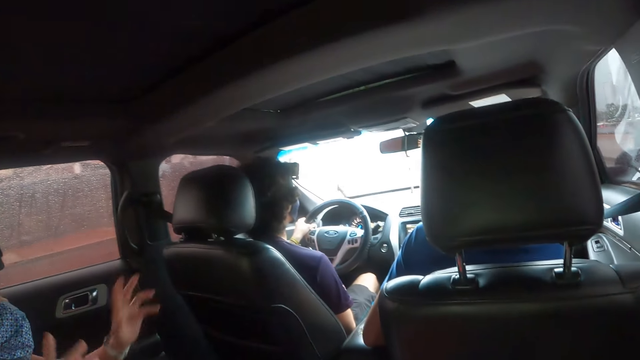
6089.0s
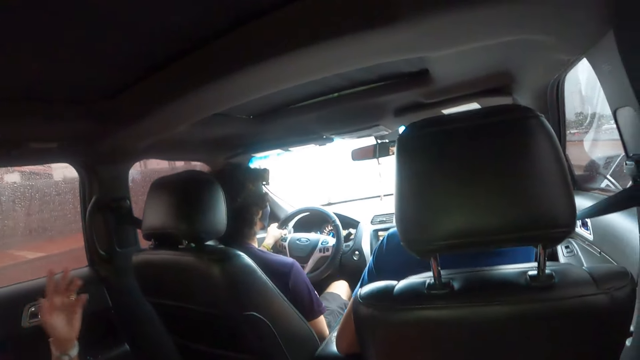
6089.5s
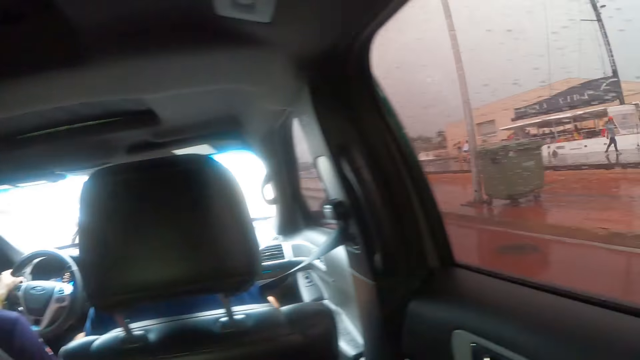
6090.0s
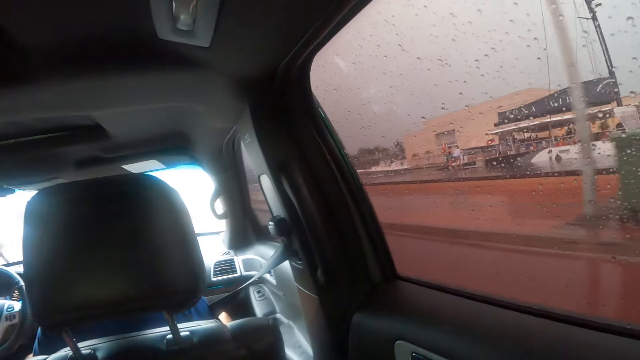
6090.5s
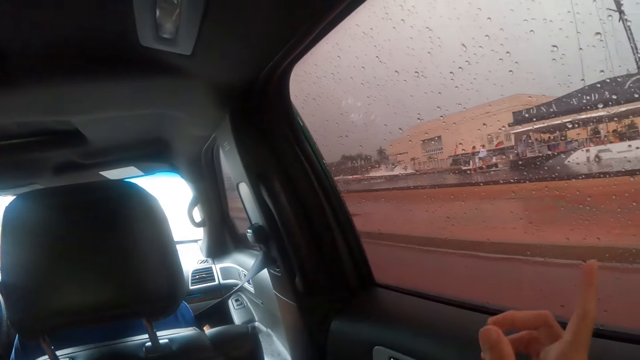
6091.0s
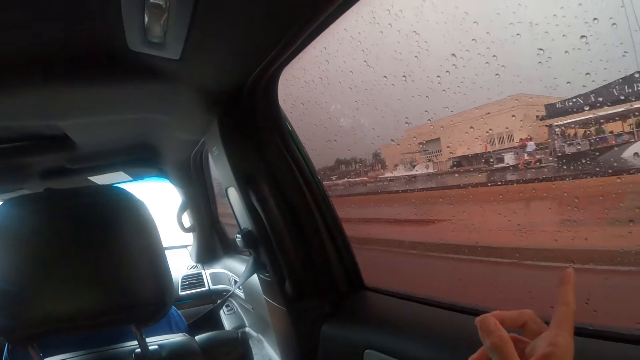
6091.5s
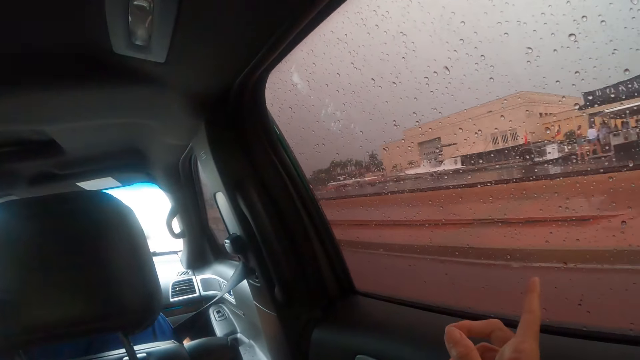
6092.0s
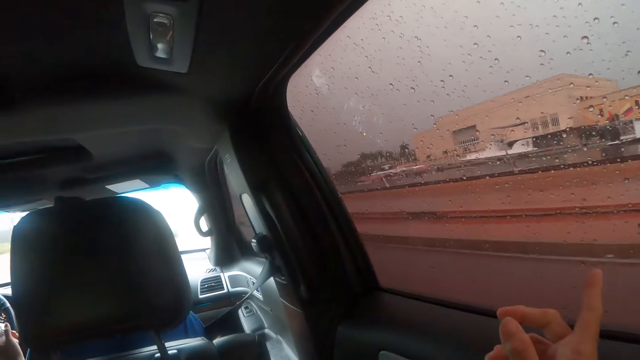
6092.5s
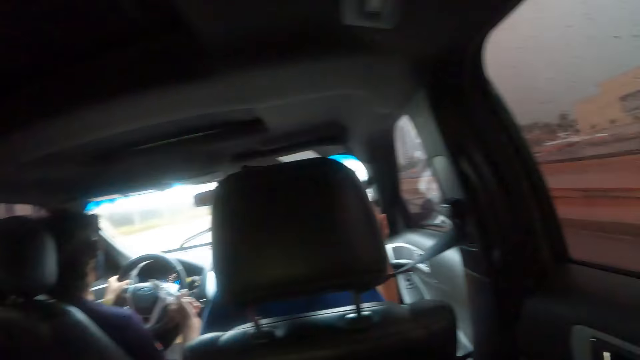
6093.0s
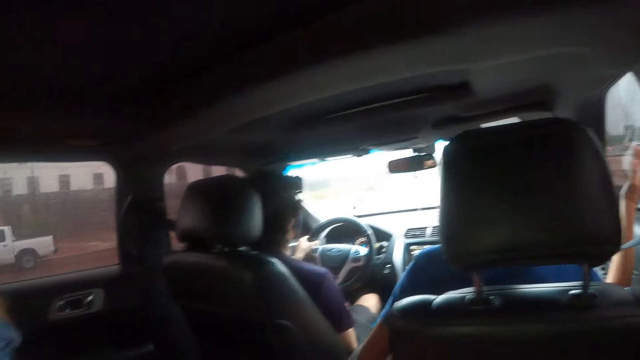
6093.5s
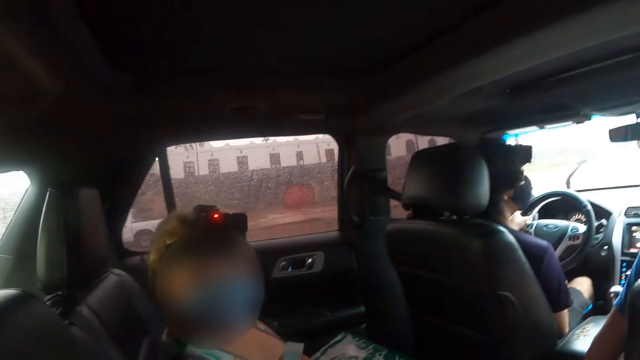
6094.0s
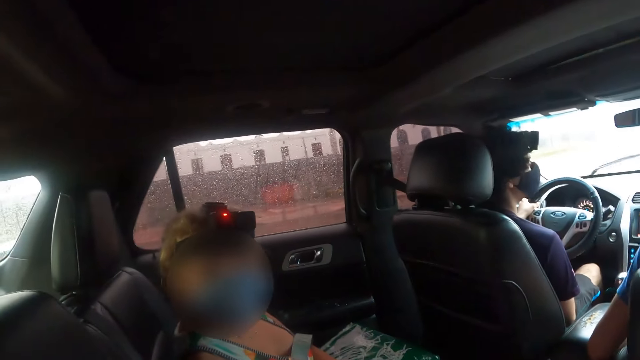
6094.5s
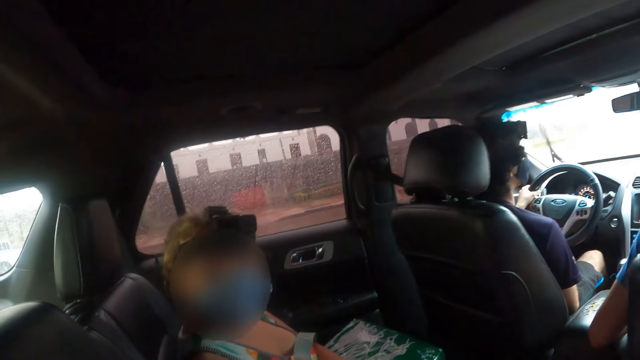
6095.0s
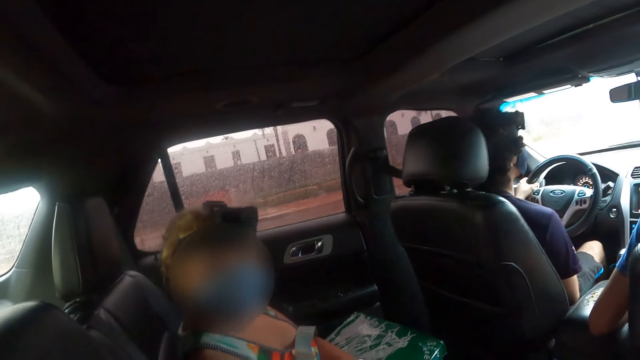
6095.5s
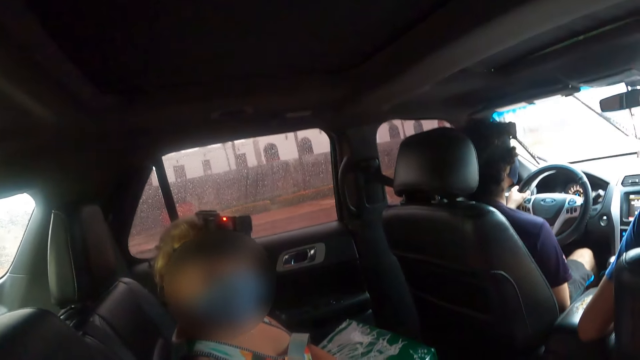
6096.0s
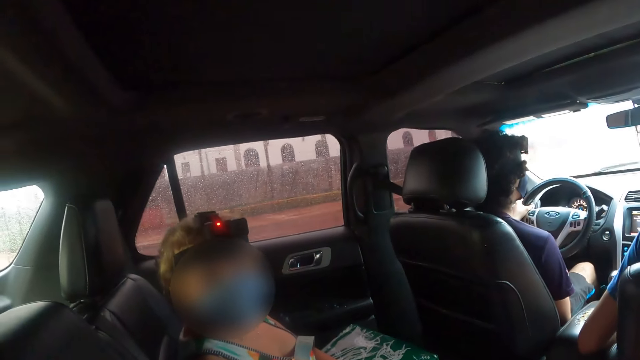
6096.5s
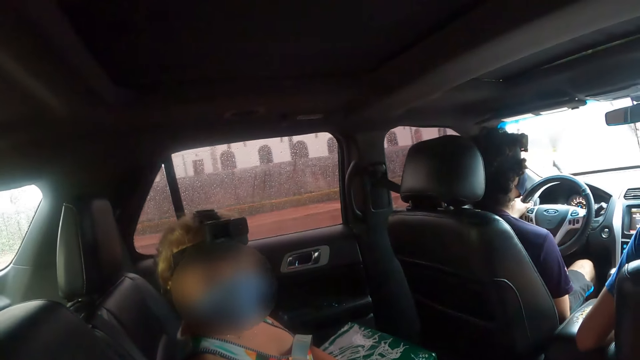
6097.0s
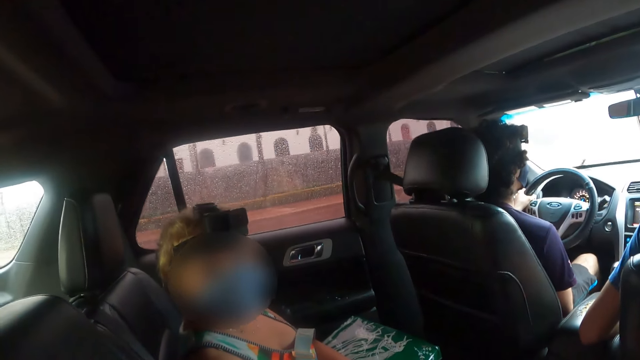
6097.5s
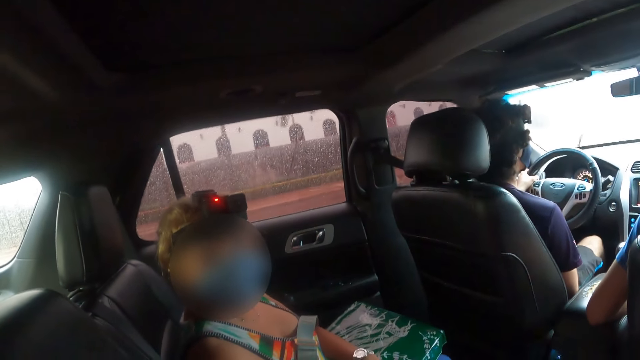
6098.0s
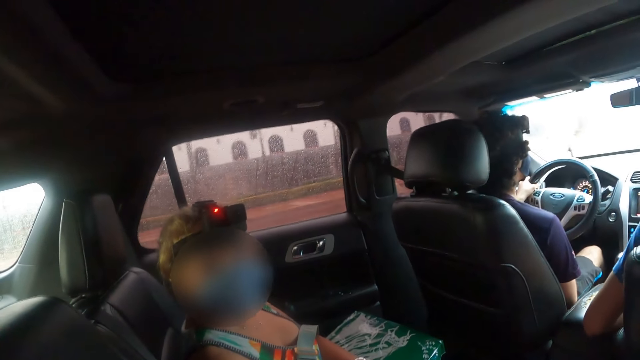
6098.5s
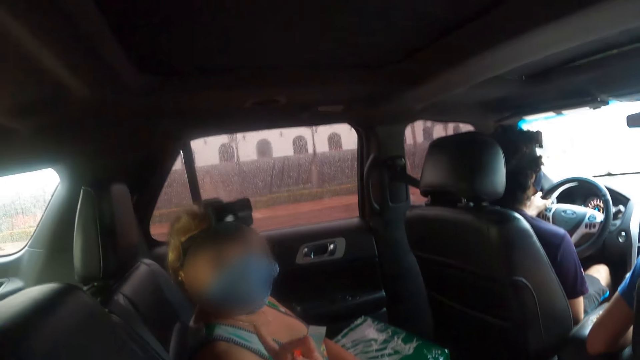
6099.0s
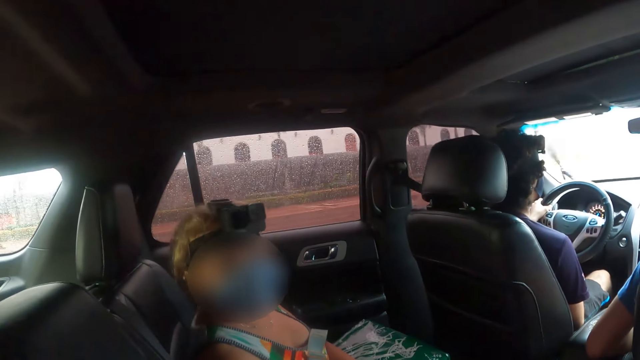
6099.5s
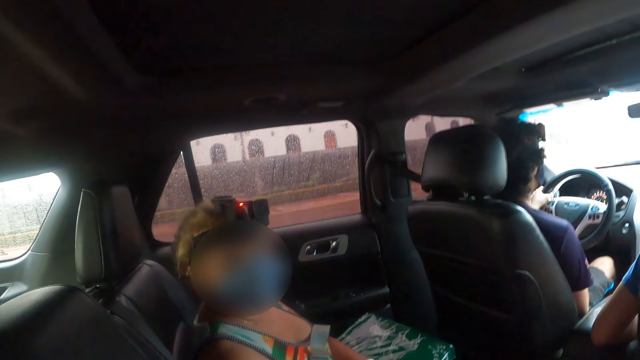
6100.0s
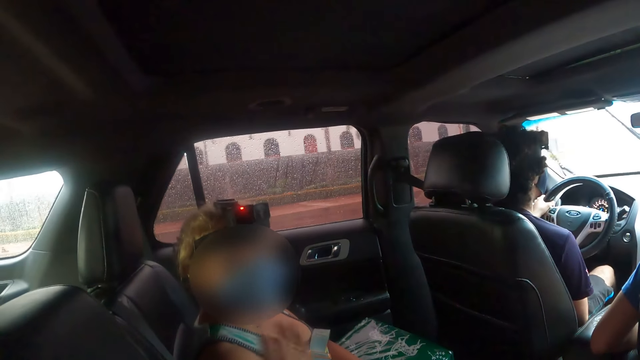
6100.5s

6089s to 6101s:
The camera wearer looks through the window. They point out from the car window and lift up the hand. A man drives the car. The camera wearer looks at a woman. The woman talks to the camera wearer.

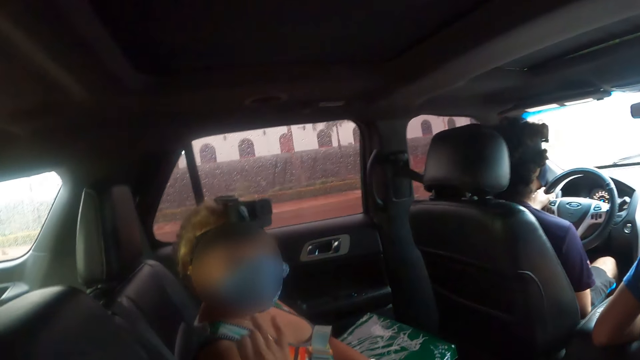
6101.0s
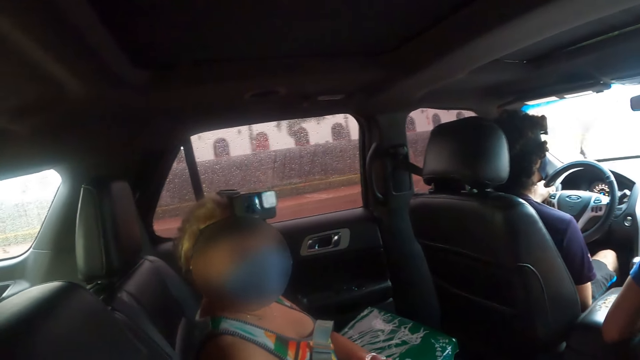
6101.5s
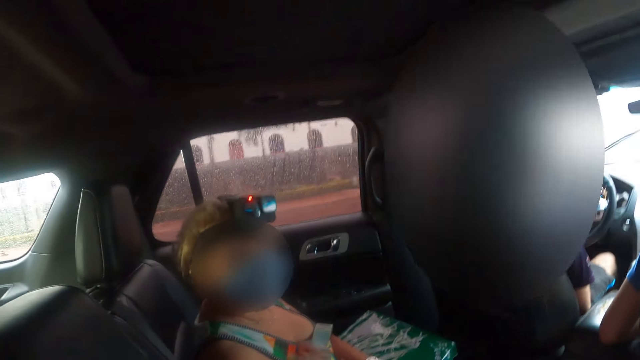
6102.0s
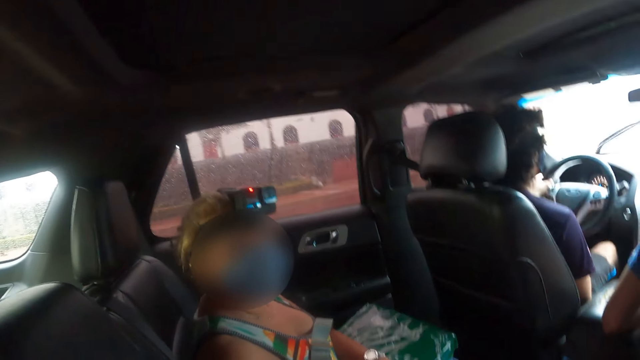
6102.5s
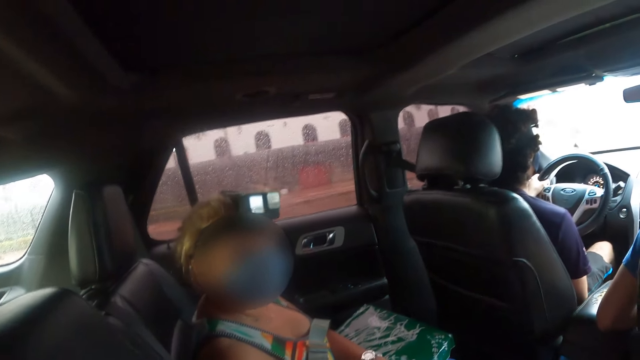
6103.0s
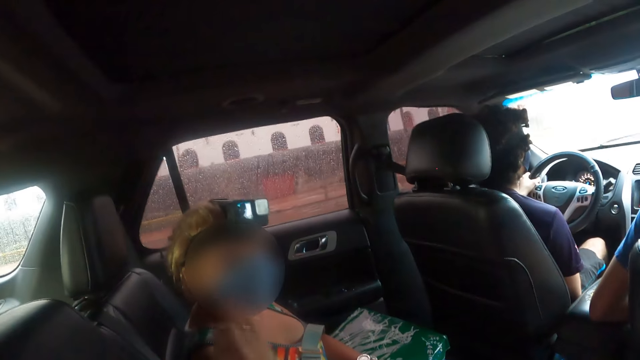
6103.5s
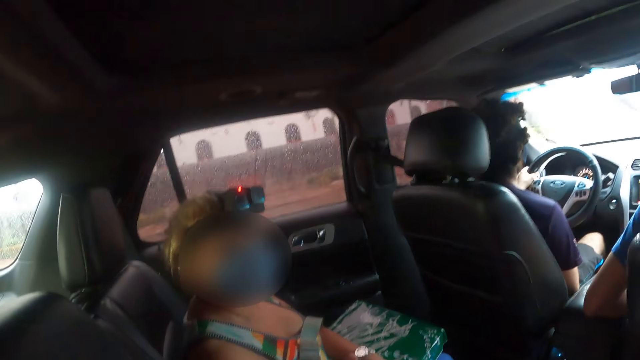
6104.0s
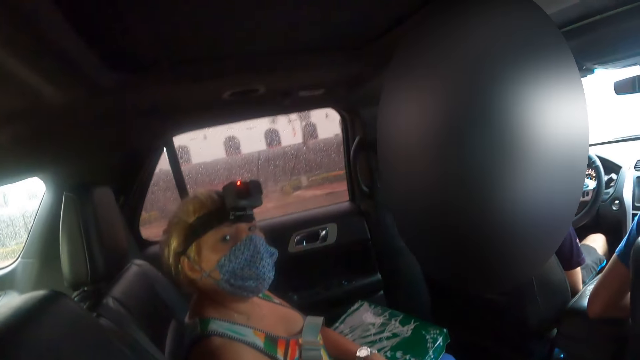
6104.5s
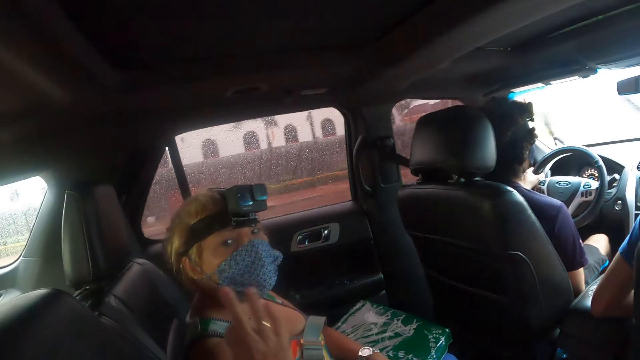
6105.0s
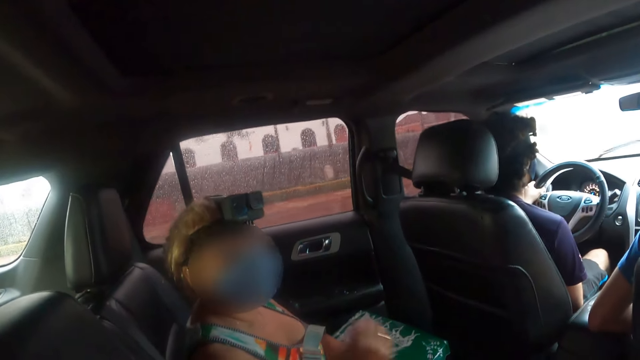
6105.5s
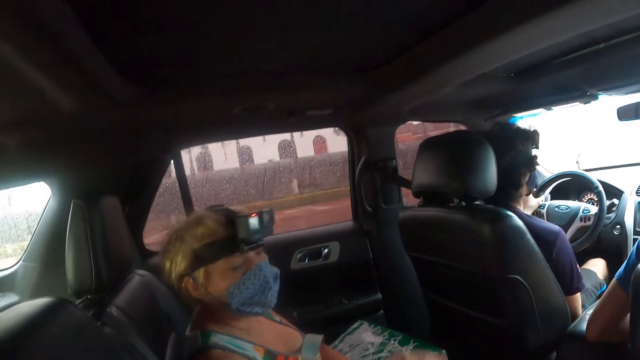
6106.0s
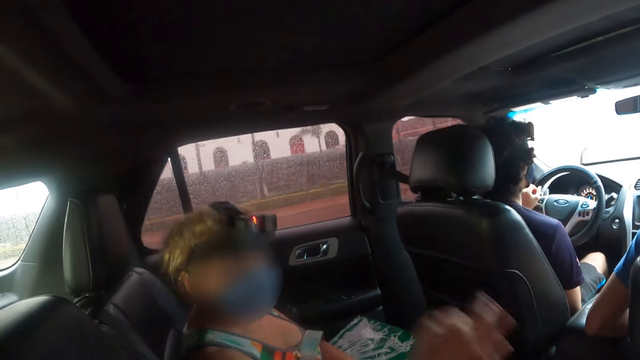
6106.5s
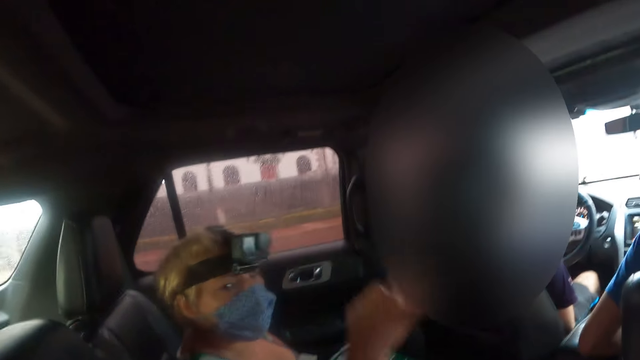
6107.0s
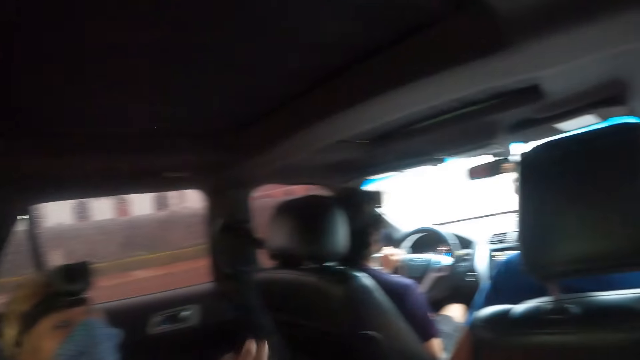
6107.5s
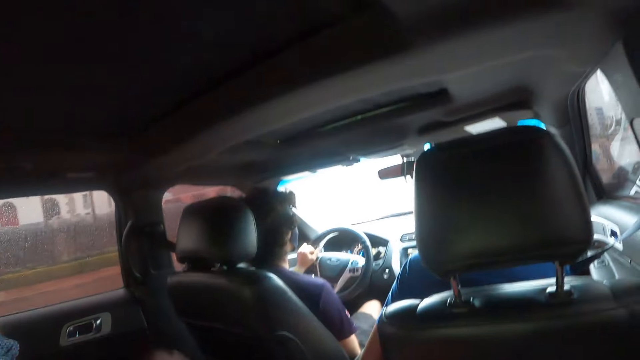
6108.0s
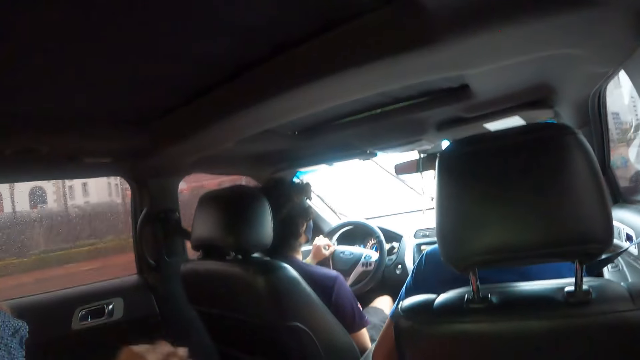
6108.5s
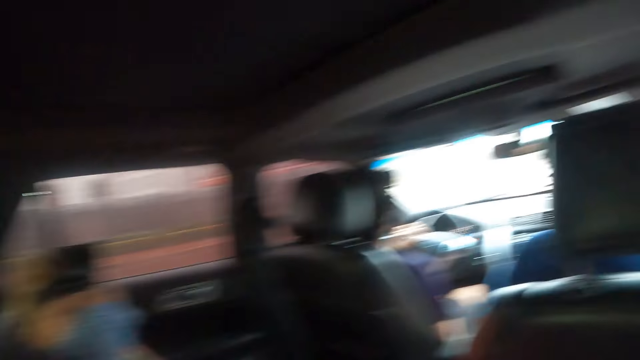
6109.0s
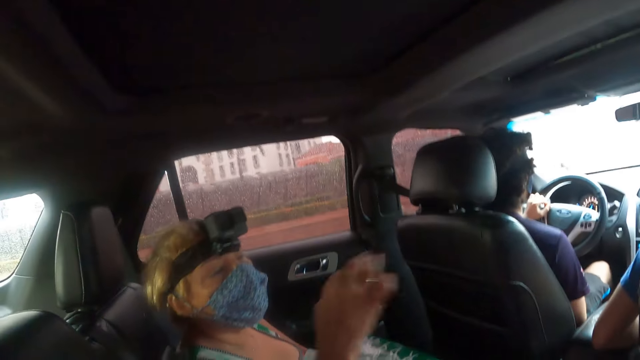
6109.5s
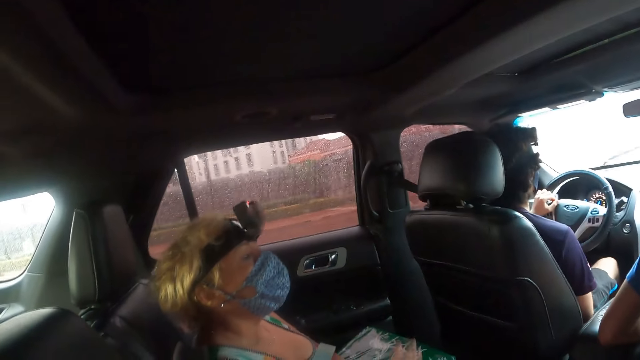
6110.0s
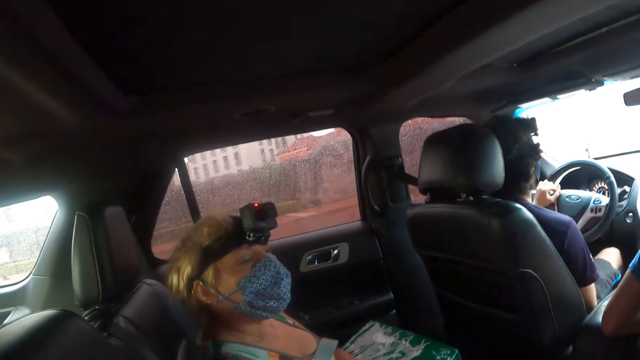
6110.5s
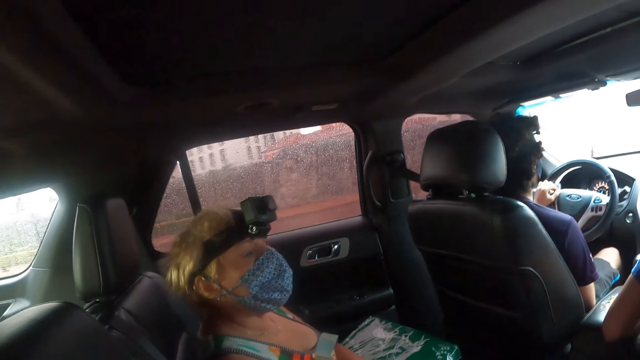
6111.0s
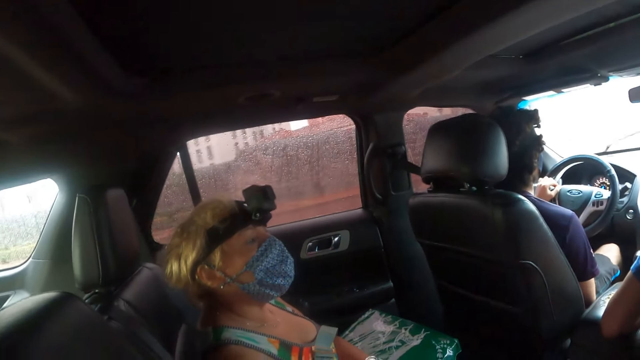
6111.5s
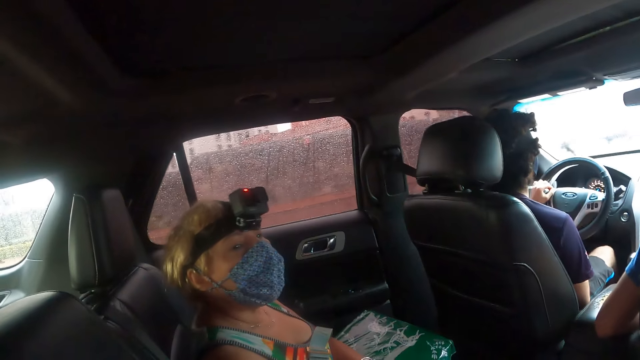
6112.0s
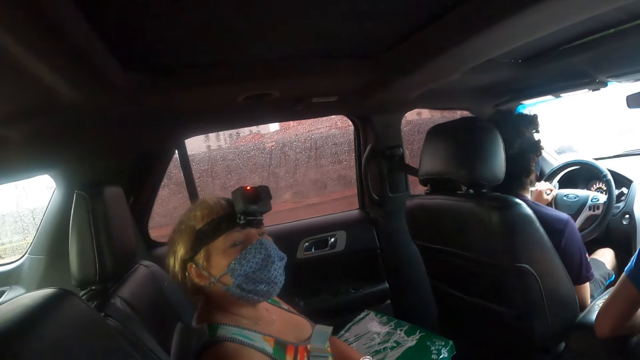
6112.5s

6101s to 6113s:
A man drives the car. A woman talks to the camera wearer.
